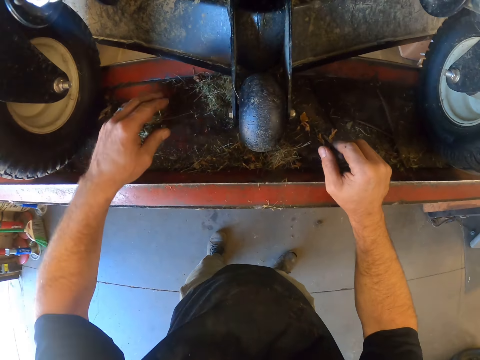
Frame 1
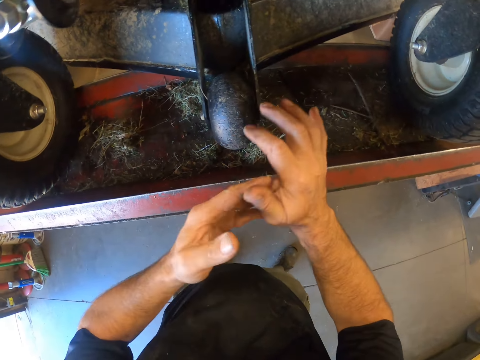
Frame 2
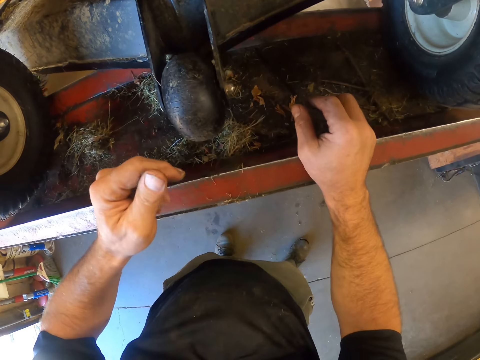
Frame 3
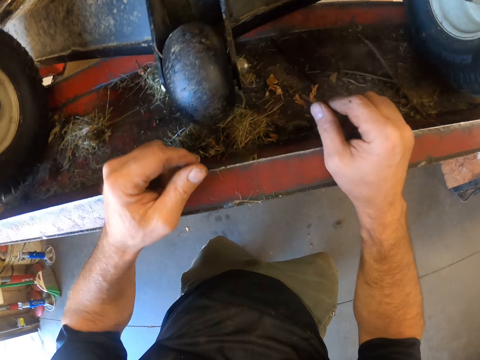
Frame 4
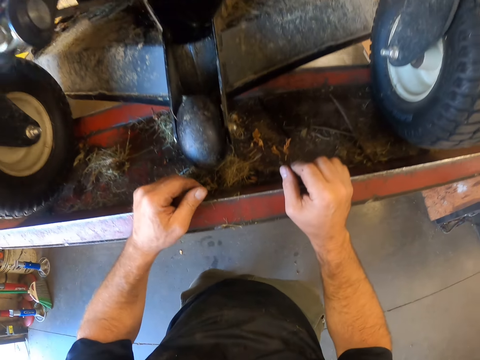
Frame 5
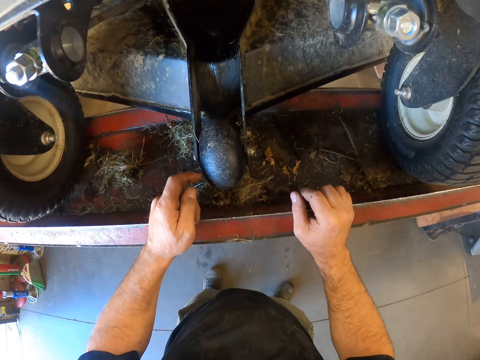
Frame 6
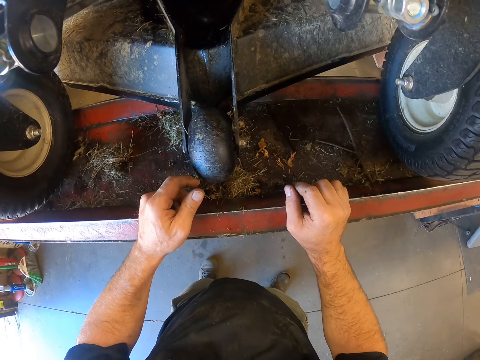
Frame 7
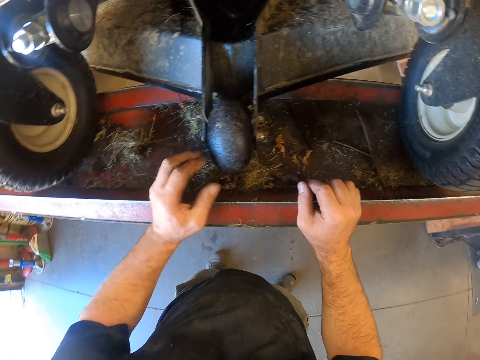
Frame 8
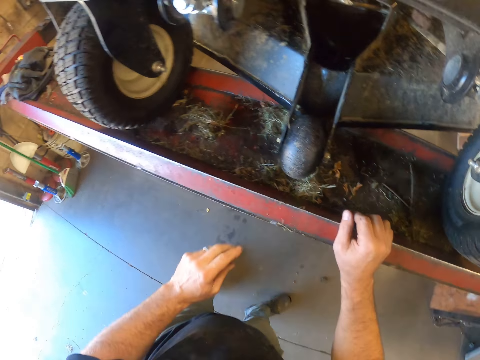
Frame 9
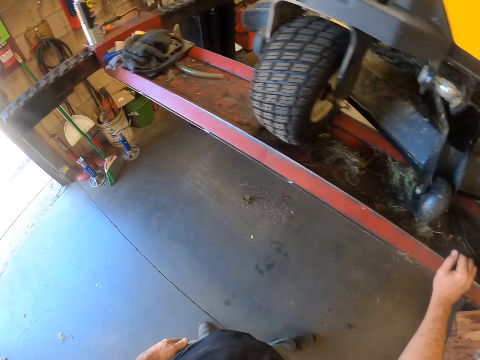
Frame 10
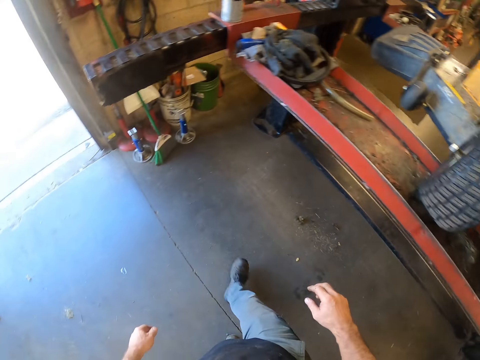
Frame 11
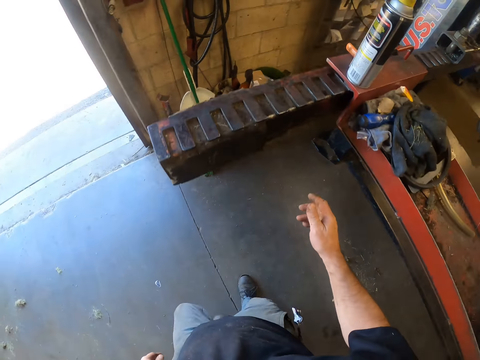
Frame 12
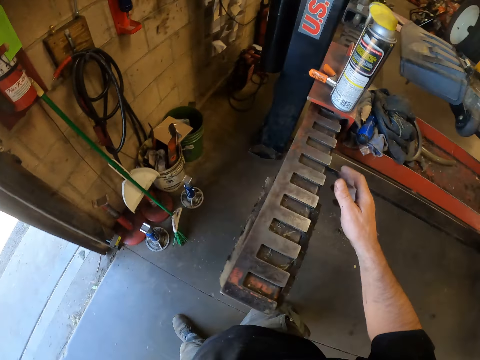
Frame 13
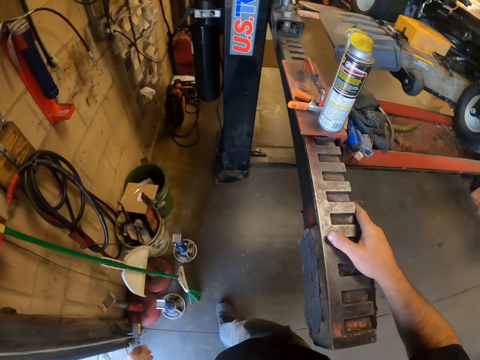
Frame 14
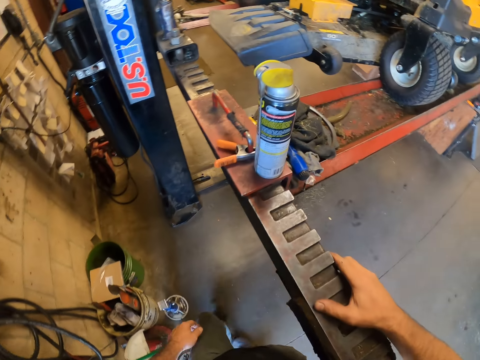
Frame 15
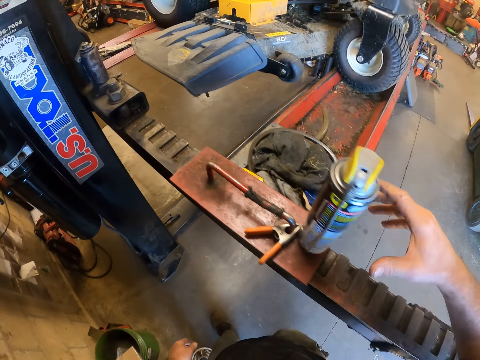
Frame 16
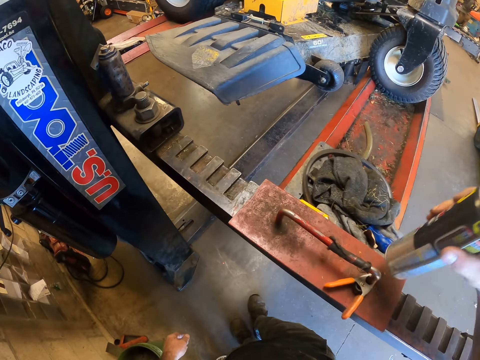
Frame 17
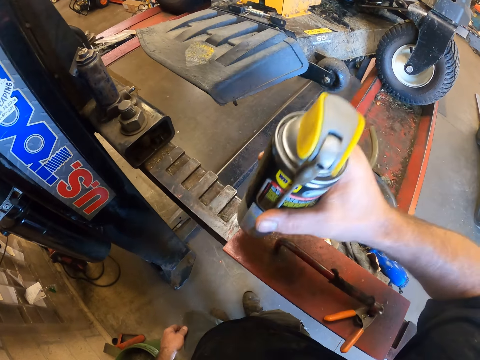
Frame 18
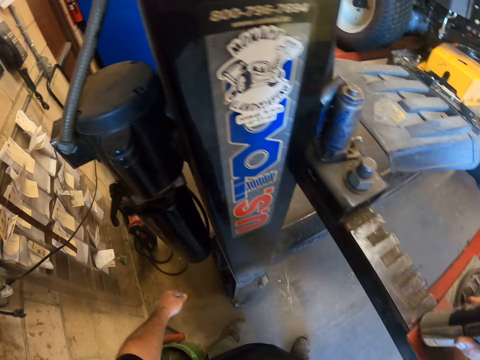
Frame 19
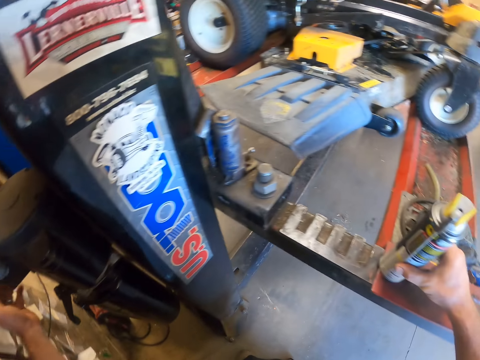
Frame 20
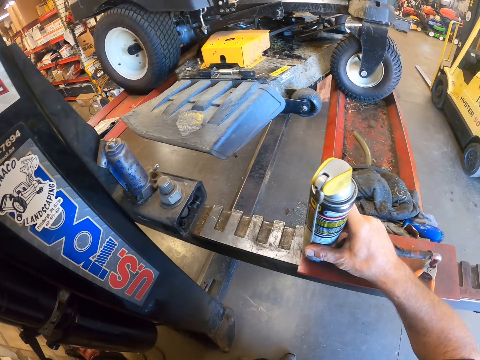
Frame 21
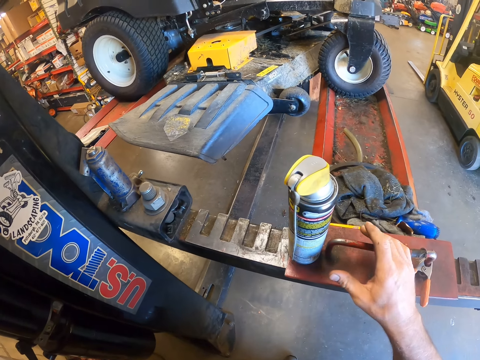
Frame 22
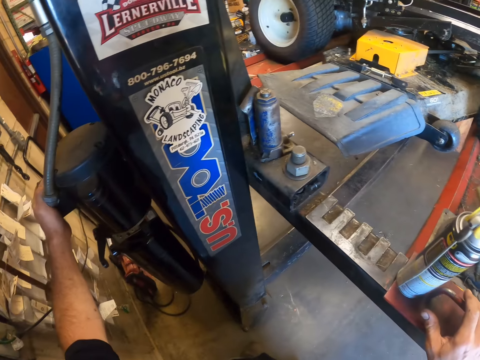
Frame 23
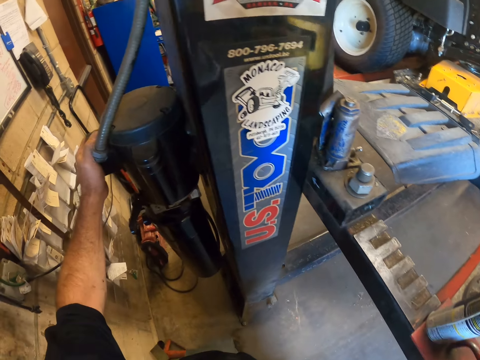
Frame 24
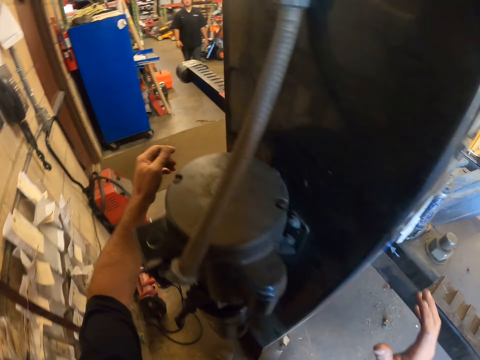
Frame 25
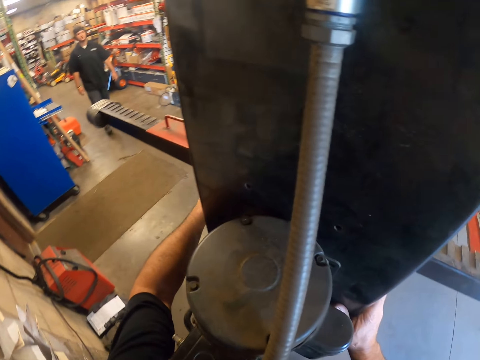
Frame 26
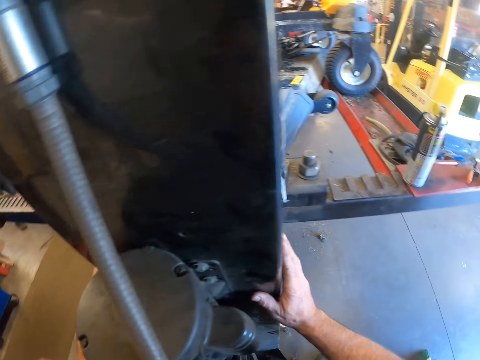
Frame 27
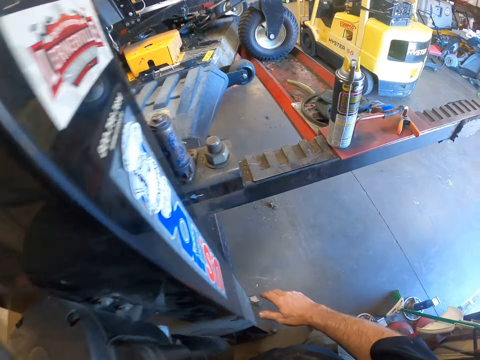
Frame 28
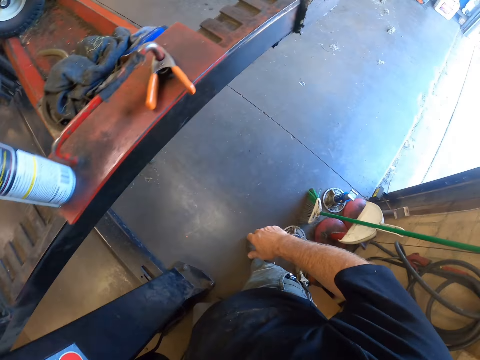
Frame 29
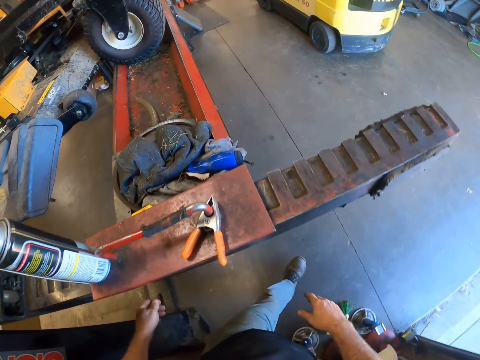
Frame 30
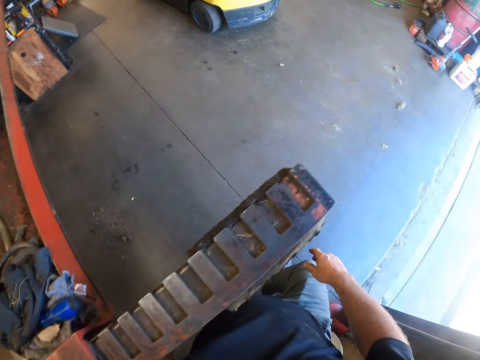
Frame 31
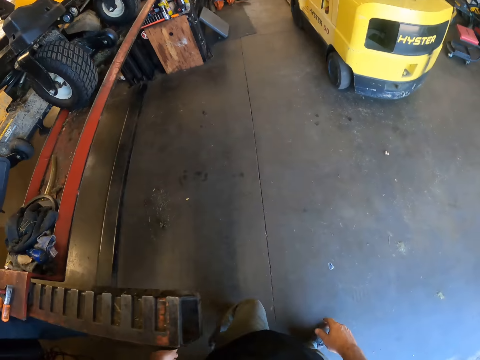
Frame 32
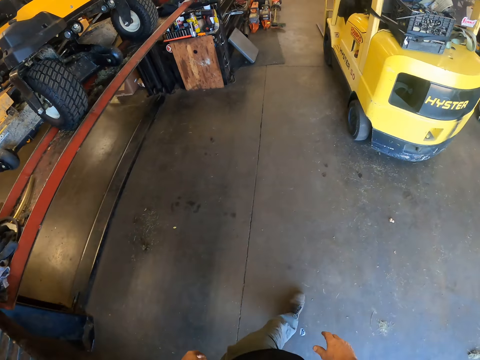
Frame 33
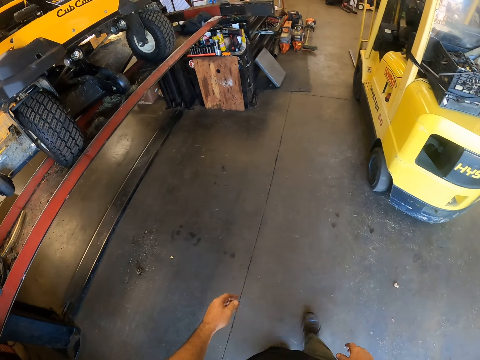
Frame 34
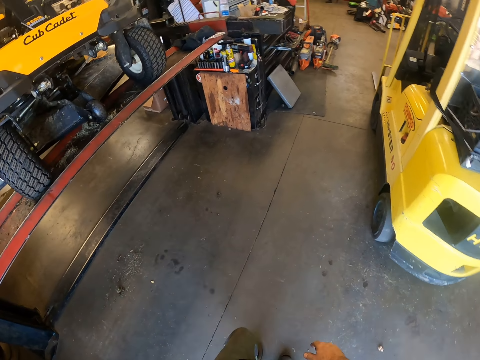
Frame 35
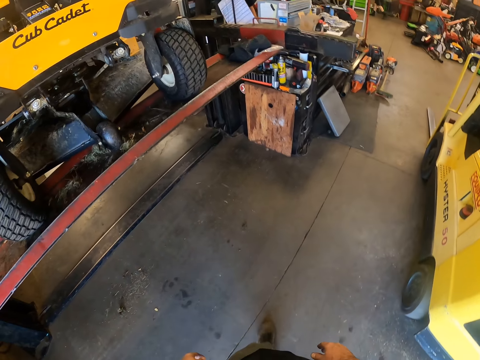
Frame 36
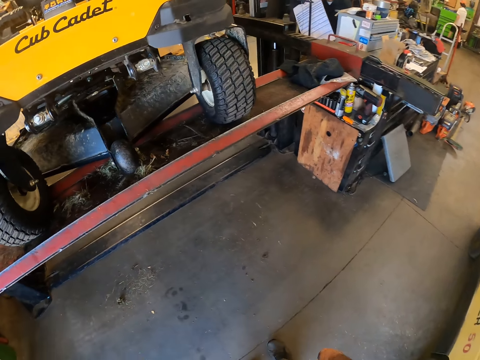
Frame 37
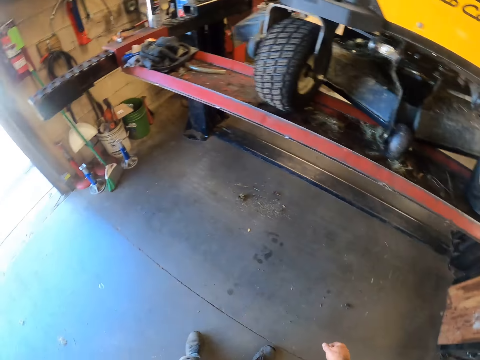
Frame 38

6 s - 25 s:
The camera wearer dusts his hands. He walks in the garage. He moves a spray from a stacker with his right hand. He picks up a bottle. He puts the bottle on the stand. He touches something. He holds the stacker with his hands. He walks in the garage.

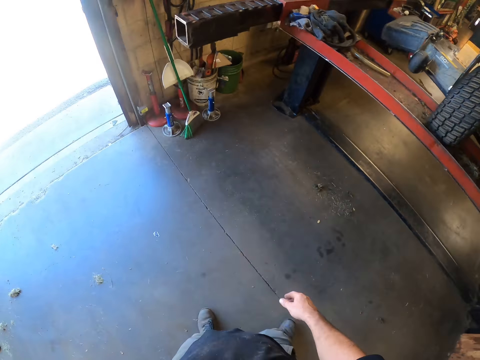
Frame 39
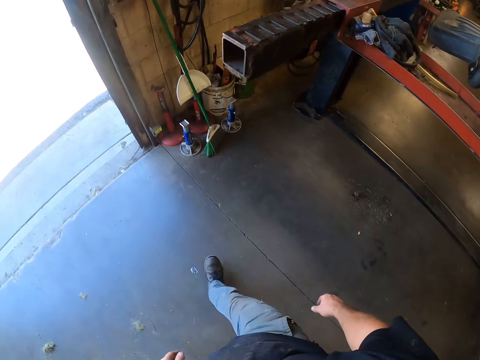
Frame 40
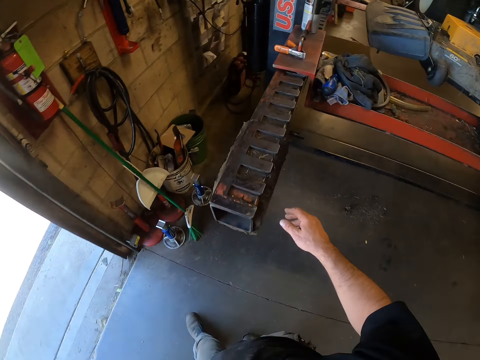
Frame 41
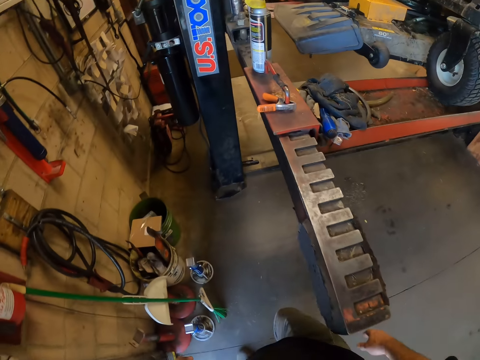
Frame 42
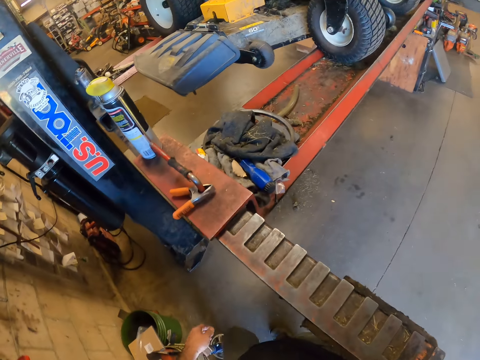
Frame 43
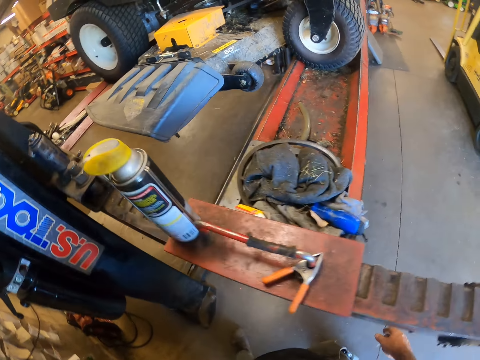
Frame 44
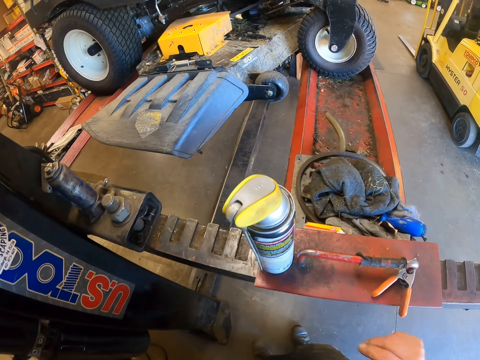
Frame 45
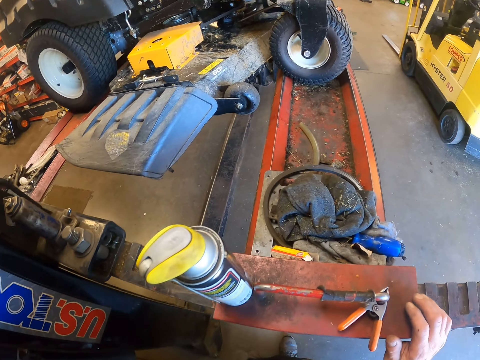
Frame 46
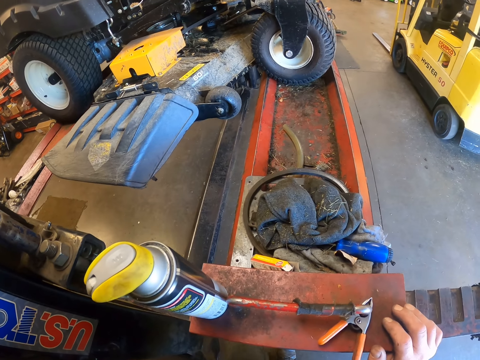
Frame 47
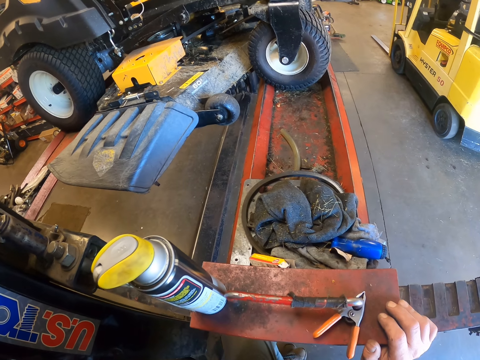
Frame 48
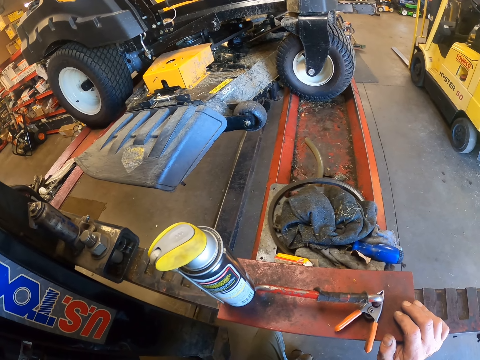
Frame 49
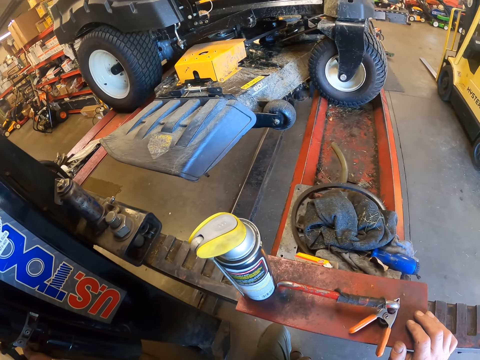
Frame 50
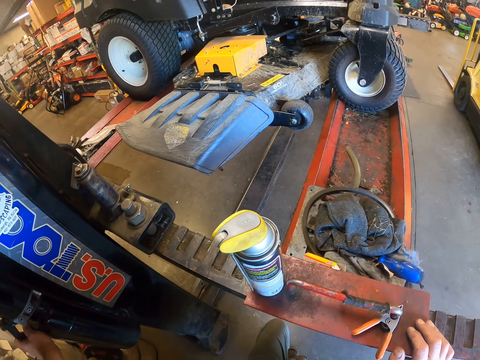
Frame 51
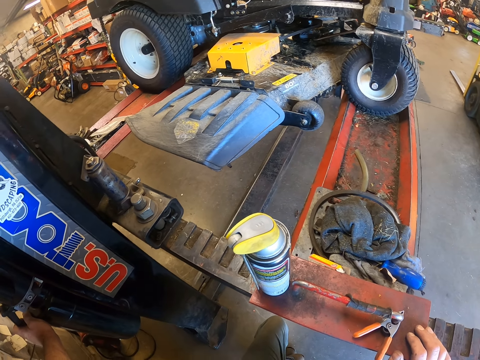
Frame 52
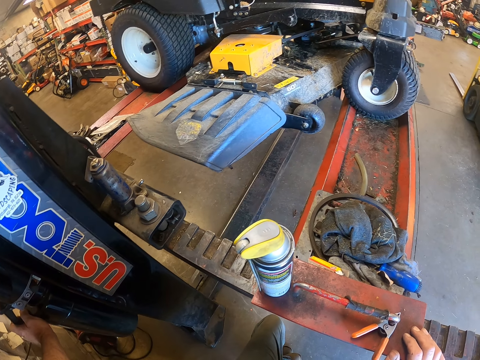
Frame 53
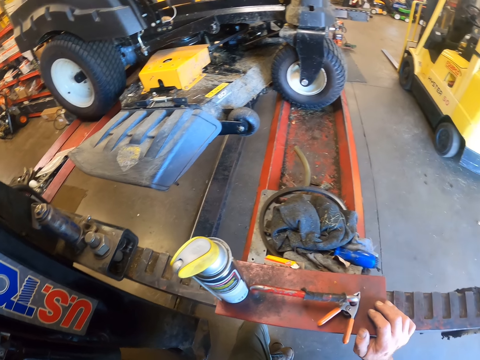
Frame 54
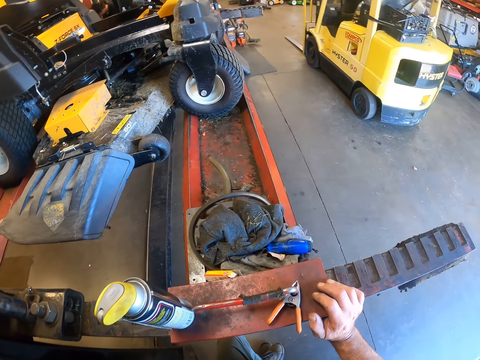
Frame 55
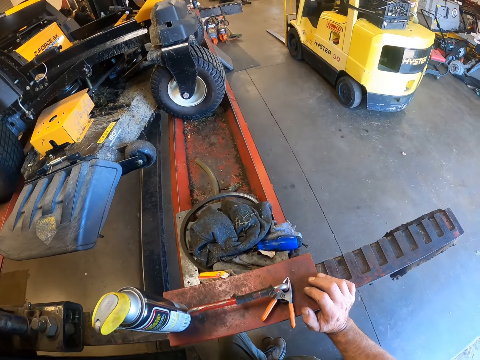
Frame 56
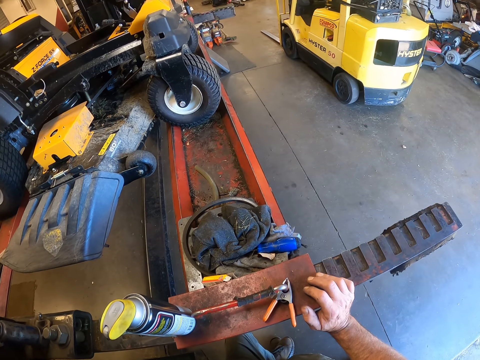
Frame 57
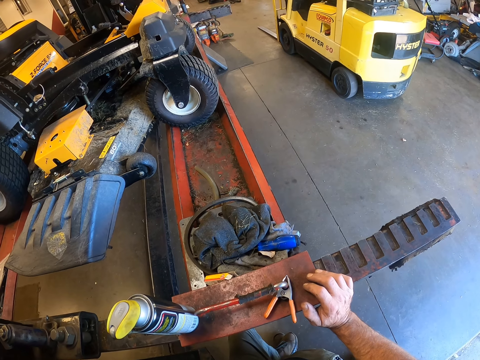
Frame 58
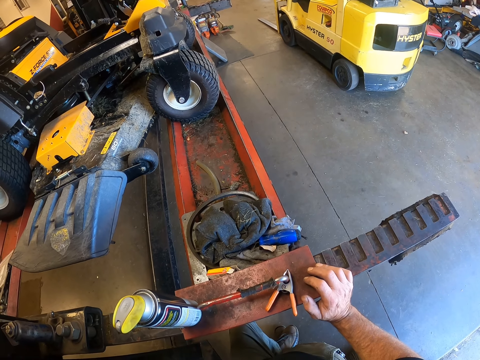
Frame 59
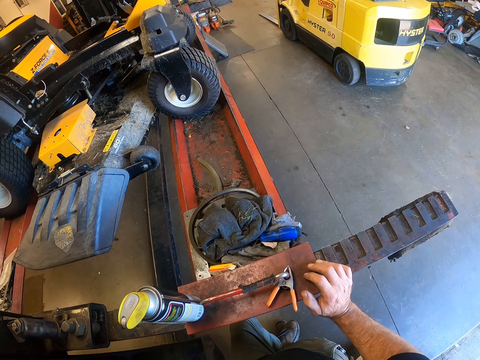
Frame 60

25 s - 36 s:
The camera wearer looks around.
